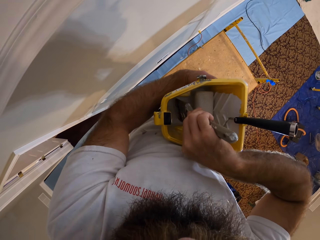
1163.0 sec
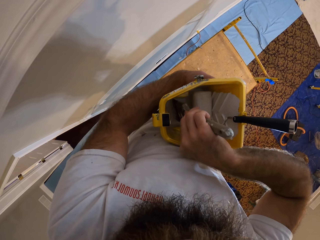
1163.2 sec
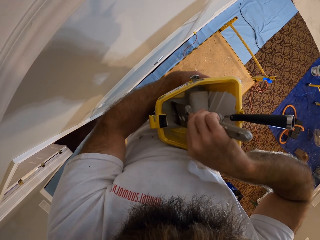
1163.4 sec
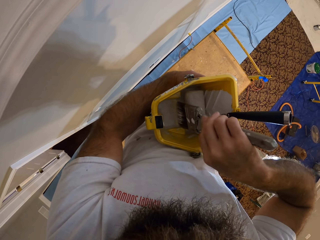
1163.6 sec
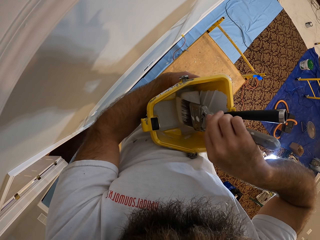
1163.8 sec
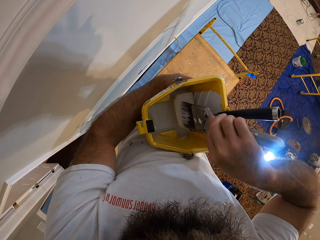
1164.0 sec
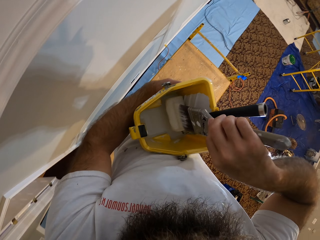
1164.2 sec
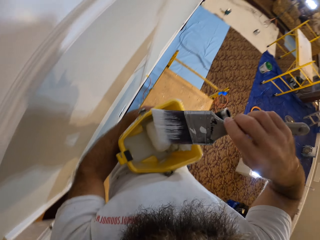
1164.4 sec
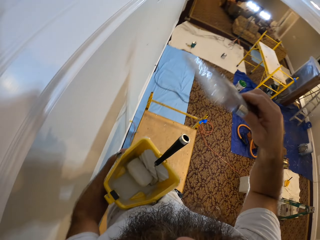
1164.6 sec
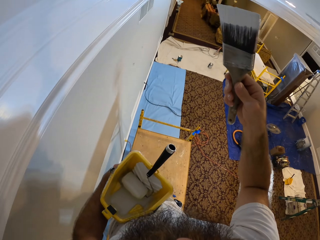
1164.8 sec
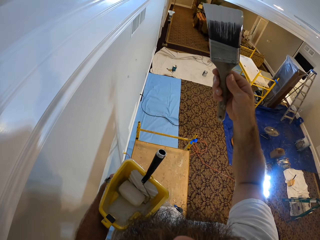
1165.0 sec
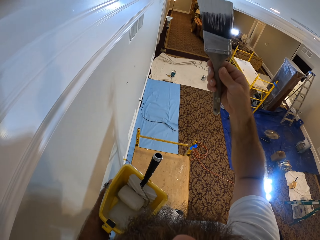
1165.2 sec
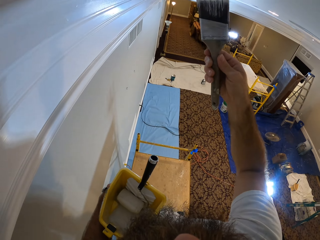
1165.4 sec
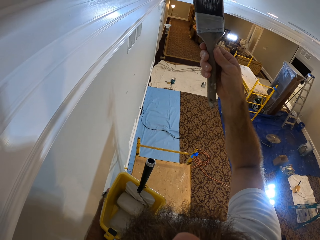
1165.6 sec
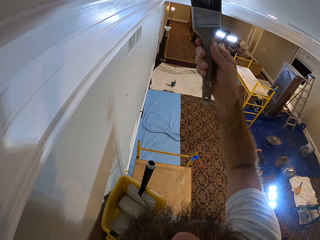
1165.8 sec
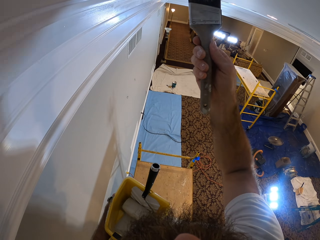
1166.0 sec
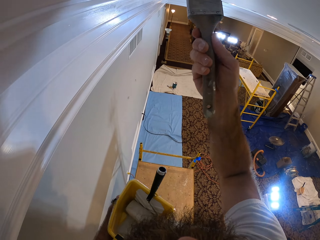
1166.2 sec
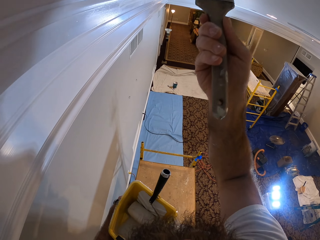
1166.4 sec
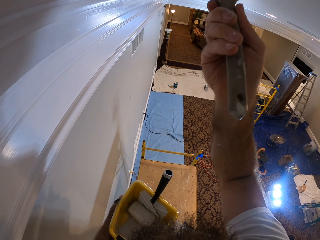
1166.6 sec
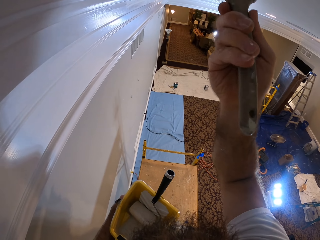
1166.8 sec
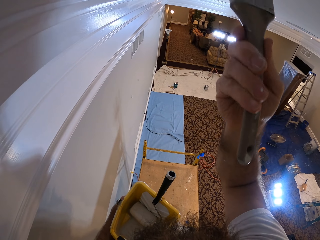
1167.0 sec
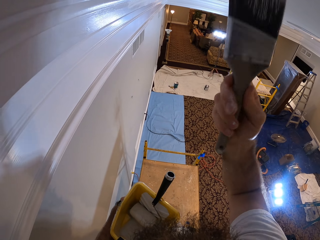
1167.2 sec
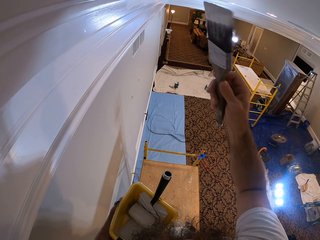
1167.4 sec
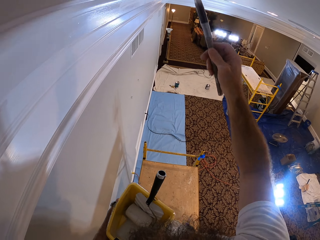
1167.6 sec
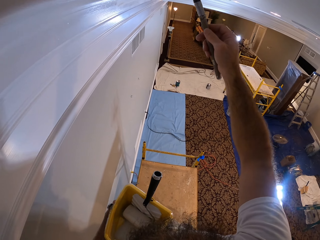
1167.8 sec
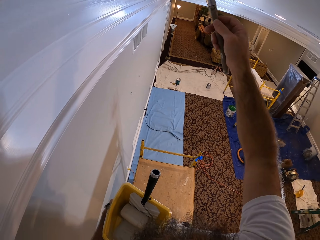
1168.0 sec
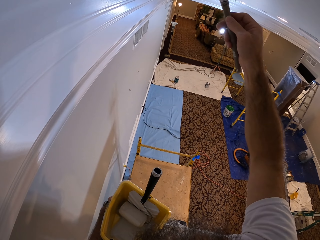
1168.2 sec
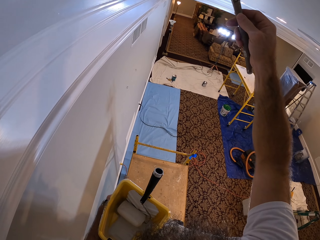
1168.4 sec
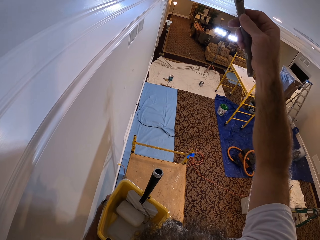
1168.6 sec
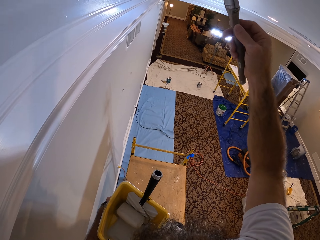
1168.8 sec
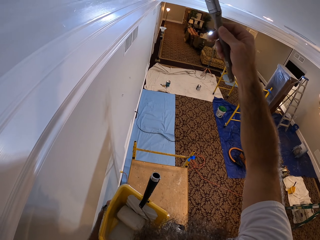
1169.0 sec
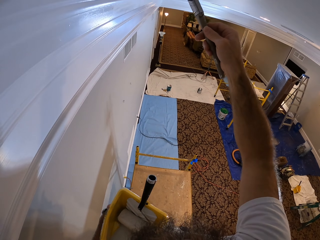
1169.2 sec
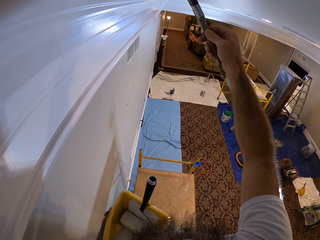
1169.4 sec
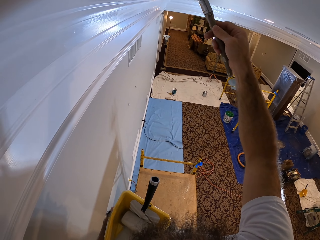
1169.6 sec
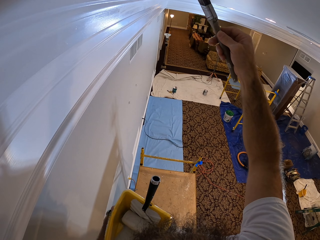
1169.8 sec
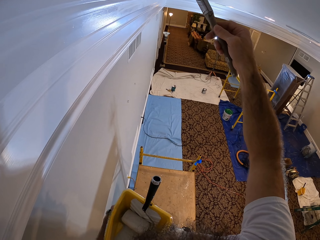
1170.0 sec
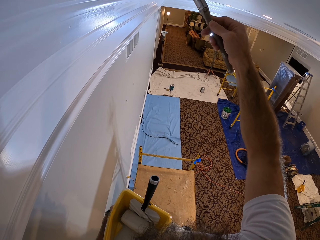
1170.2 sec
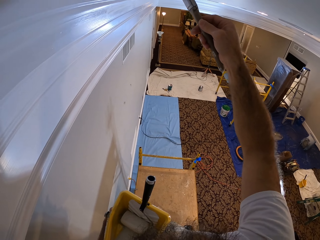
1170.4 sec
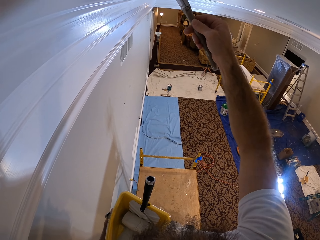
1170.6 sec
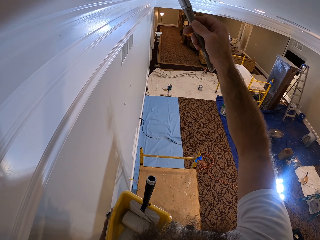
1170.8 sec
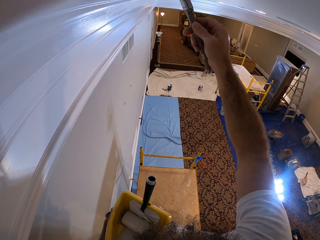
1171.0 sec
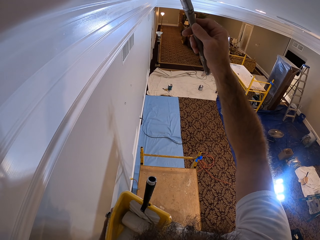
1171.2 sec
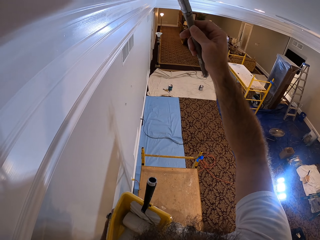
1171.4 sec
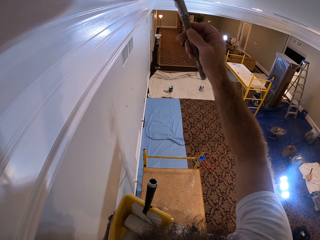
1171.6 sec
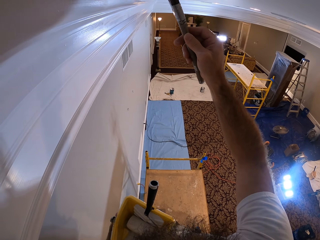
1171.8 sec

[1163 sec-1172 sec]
The camera wearer dabs the paintbrush on the paint roller inside the paint bowl with his right hand. He removes the paint brush in the tin. He paints the ceiling with the paintbrush in his right hand.

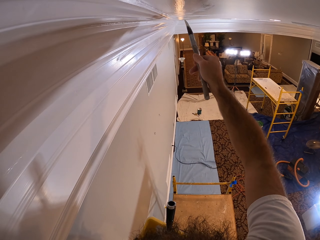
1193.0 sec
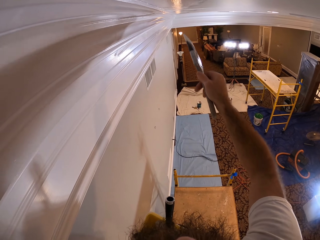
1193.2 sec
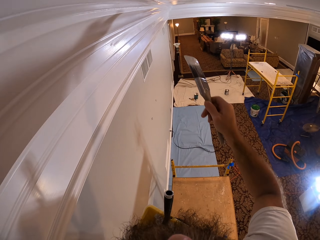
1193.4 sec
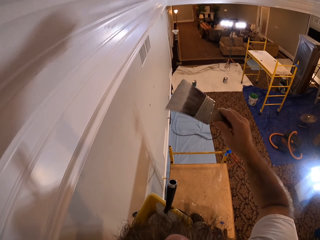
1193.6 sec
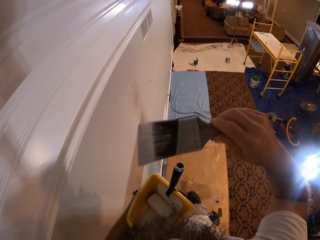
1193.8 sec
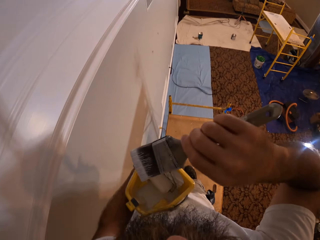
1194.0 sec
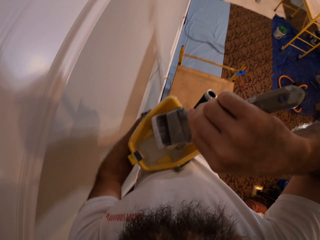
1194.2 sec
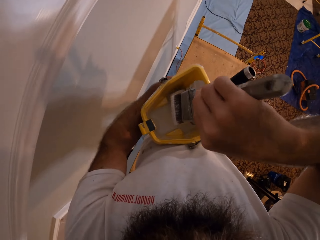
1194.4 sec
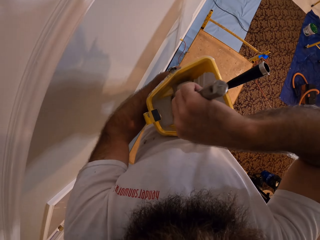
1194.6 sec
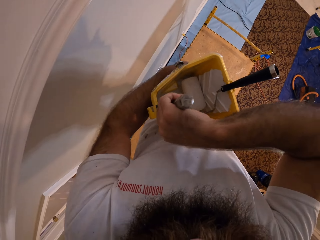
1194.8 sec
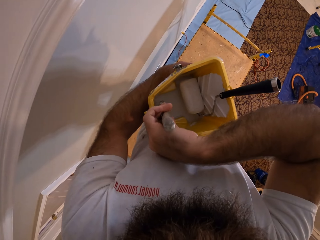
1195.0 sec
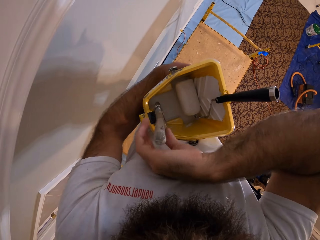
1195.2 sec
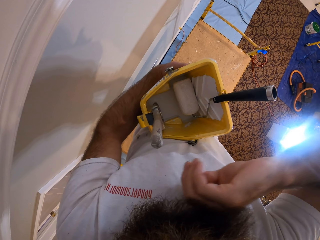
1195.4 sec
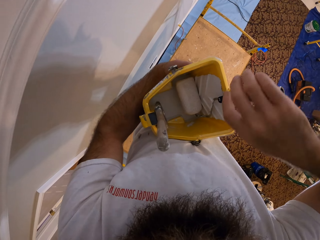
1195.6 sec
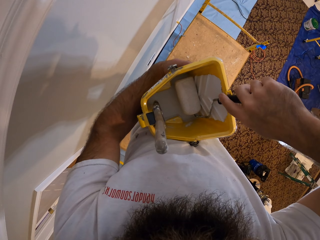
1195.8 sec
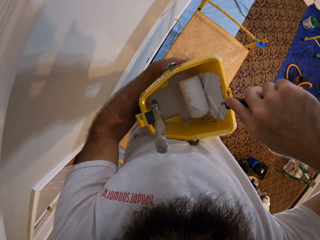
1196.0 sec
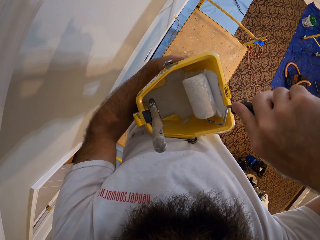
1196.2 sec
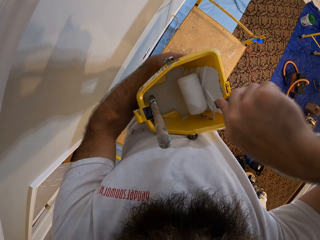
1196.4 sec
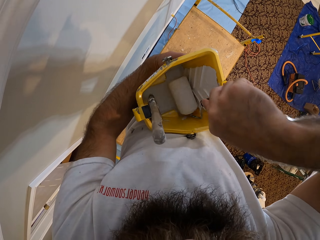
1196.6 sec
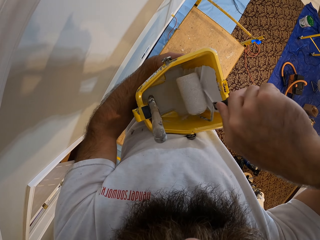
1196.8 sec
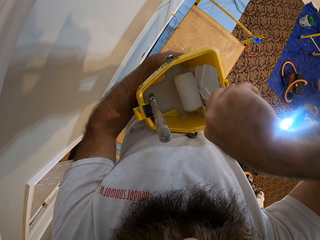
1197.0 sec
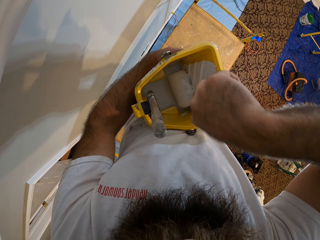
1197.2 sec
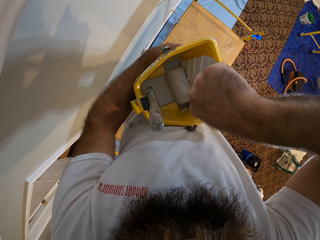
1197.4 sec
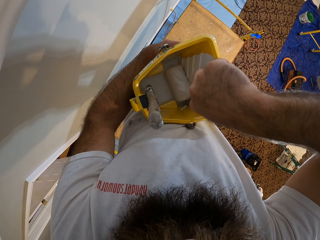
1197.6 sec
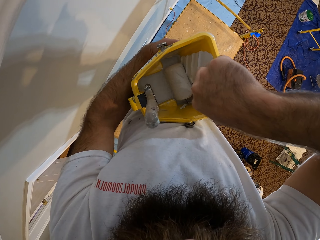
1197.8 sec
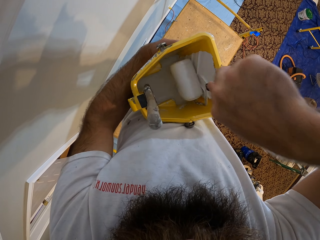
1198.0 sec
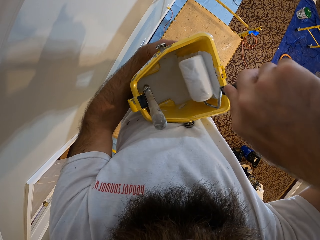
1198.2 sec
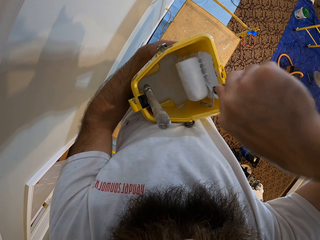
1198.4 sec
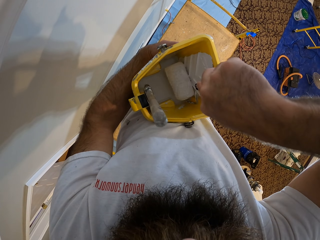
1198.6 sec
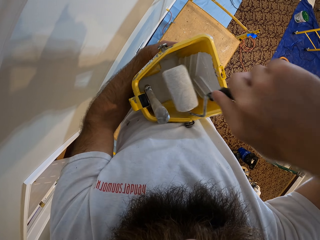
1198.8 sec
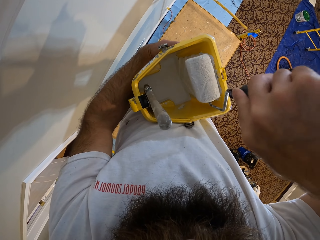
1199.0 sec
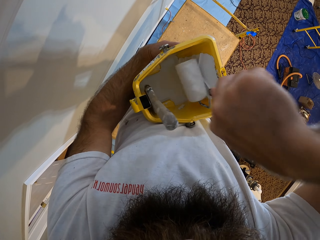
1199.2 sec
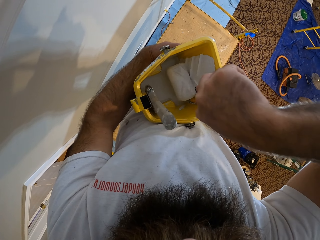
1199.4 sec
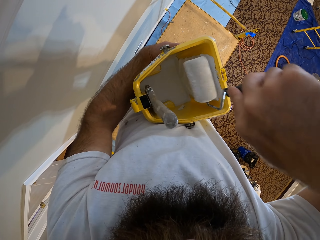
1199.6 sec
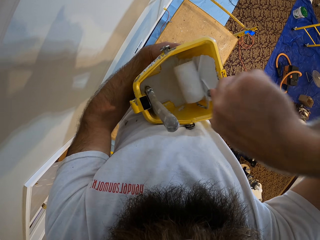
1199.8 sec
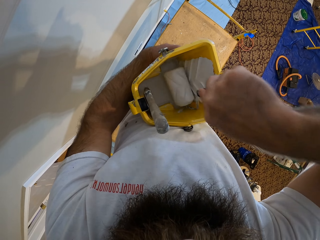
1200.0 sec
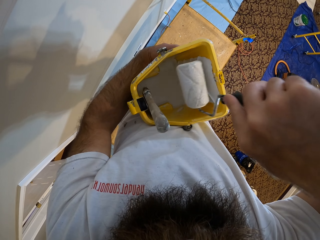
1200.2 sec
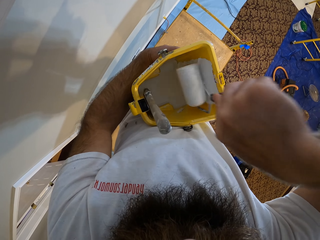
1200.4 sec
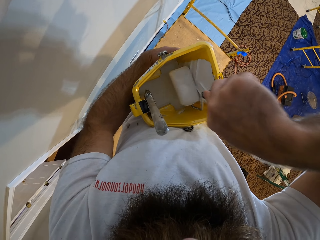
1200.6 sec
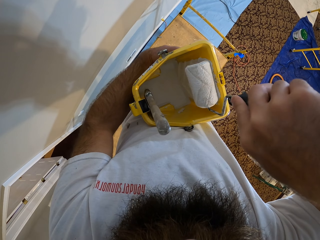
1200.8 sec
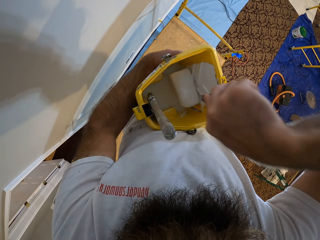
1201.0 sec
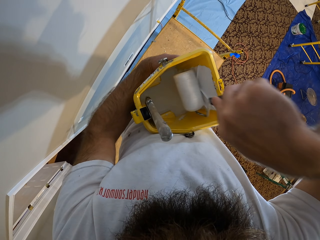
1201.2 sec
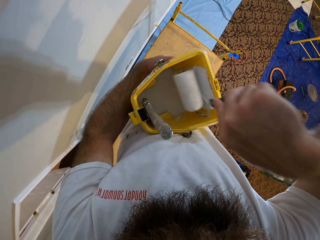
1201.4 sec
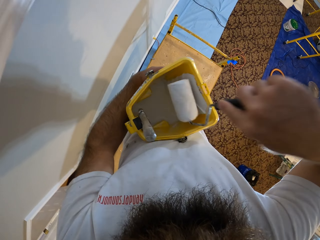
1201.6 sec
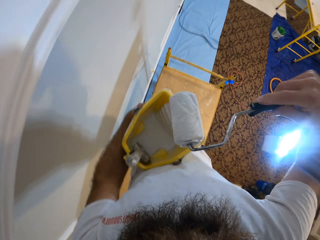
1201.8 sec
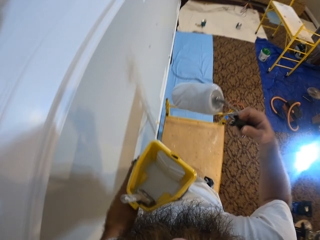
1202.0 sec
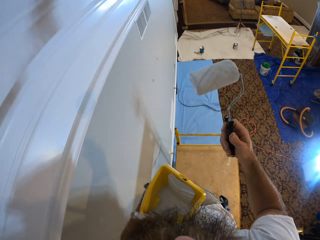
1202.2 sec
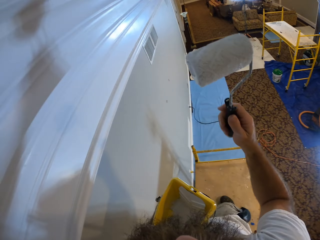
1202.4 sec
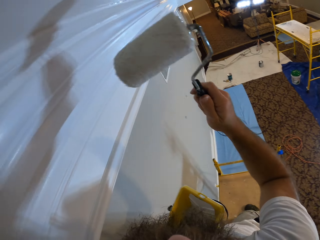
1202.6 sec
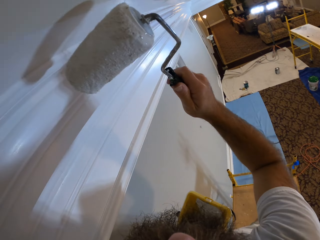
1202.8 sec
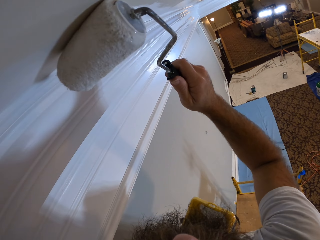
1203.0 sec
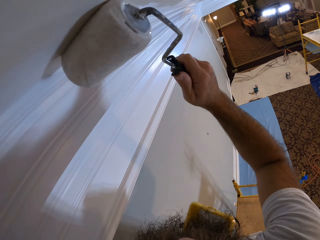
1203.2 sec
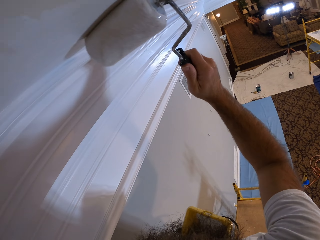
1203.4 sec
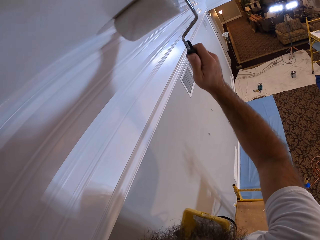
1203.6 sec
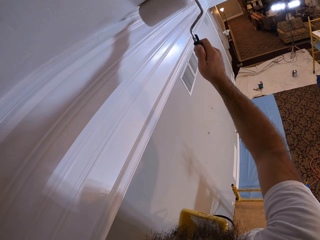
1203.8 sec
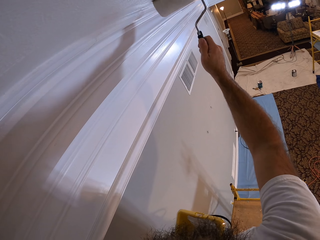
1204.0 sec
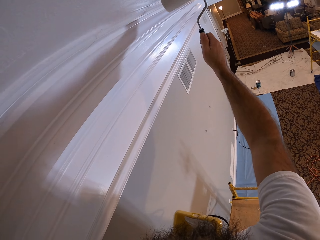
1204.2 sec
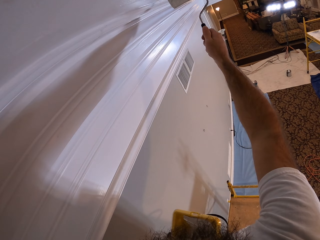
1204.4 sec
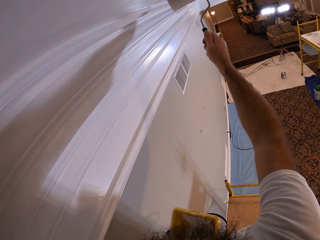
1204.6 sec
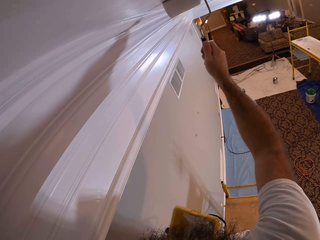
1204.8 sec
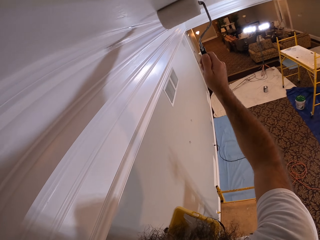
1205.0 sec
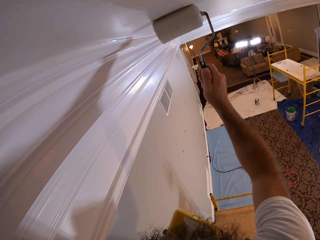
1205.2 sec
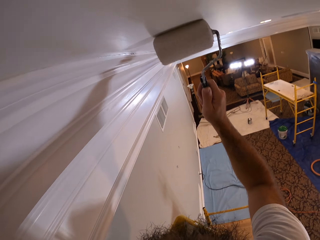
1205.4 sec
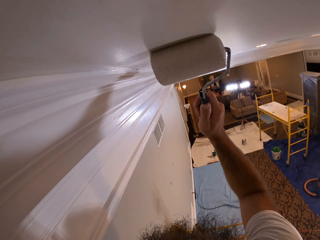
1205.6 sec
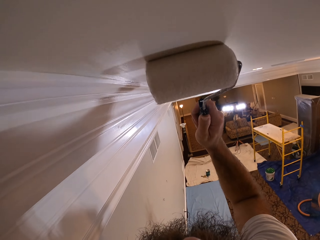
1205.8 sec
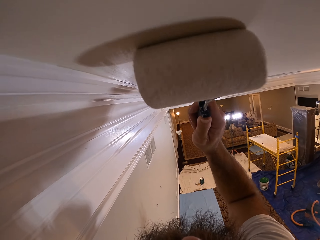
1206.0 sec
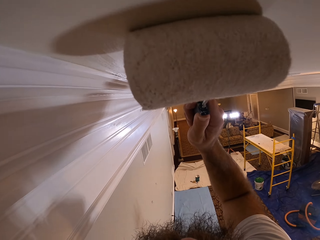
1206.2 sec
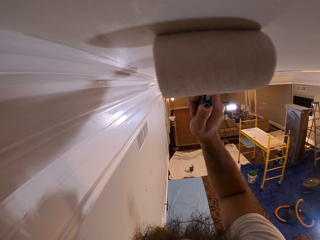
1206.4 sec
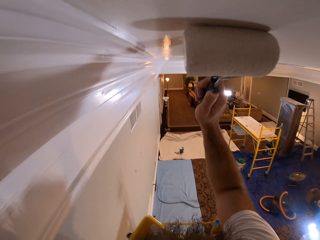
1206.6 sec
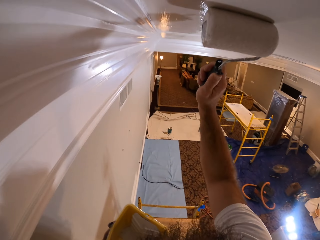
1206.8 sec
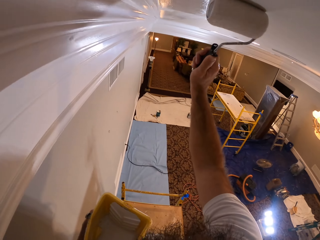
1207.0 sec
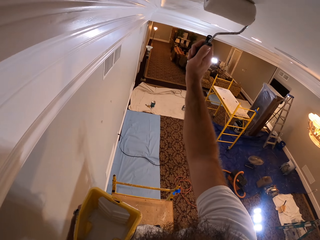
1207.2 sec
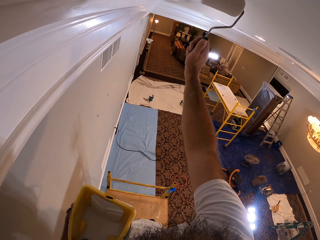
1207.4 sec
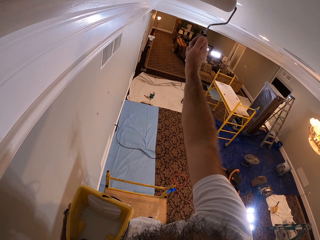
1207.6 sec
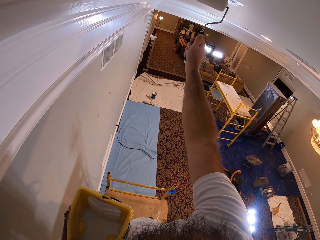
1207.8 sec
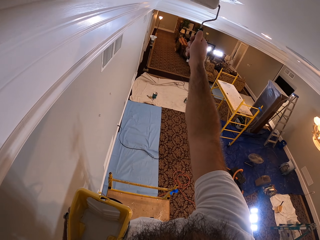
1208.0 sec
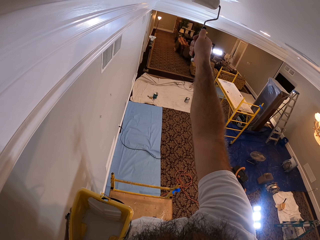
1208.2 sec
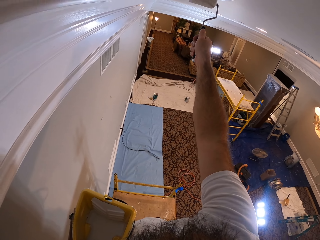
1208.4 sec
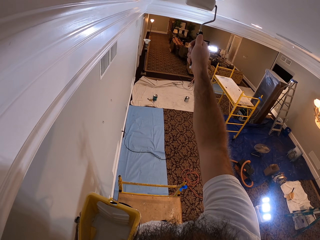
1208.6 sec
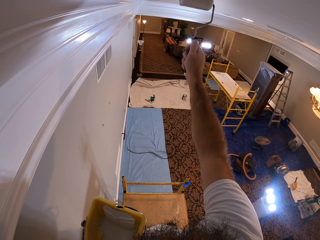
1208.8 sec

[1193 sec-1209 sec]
The camera wearer dips the brush in the paint. He drops the paintbrush inside the paint bowl with his right hand. He paints inside the bowl with the paint roller in his right hand. He paints the ceiling with the paint roller in his right hand.
